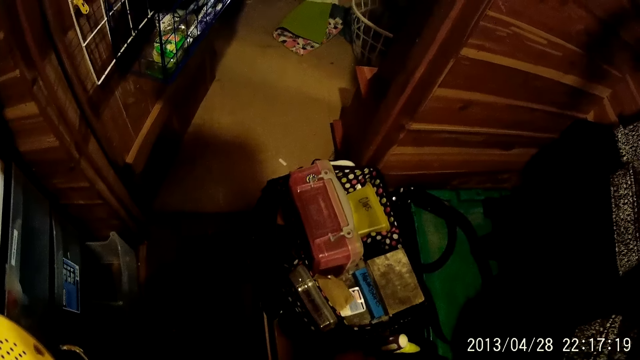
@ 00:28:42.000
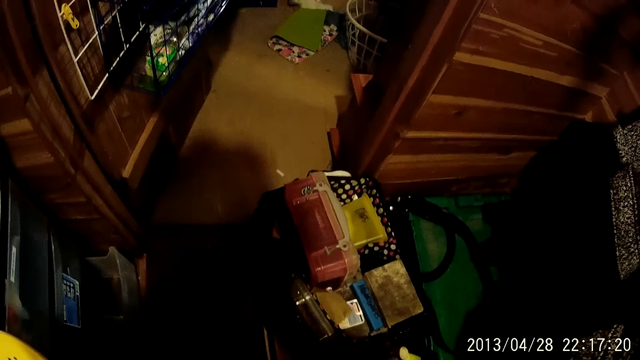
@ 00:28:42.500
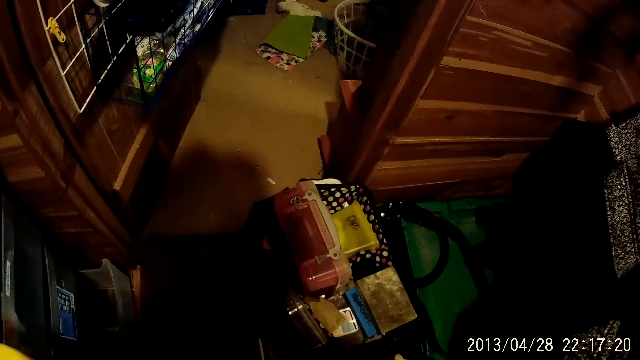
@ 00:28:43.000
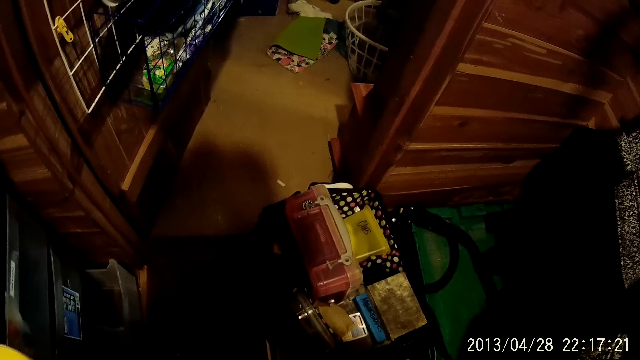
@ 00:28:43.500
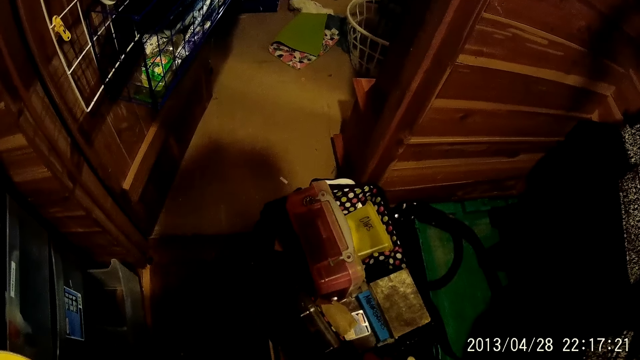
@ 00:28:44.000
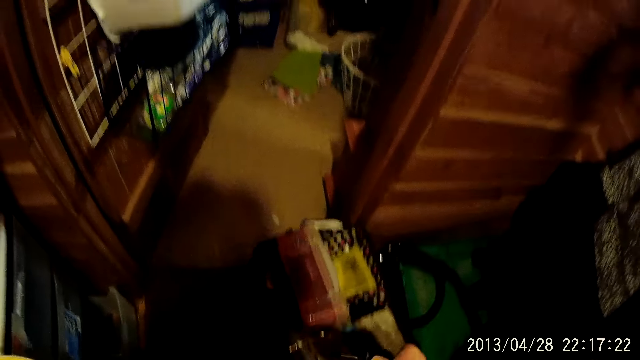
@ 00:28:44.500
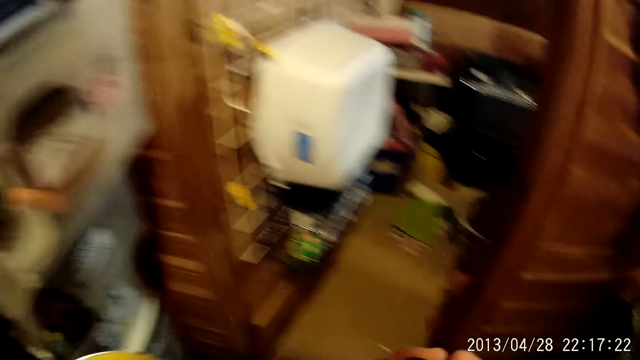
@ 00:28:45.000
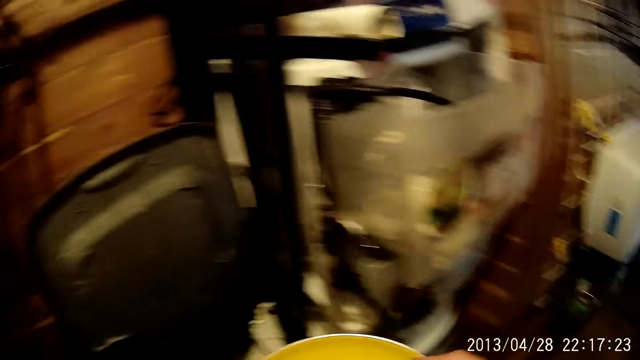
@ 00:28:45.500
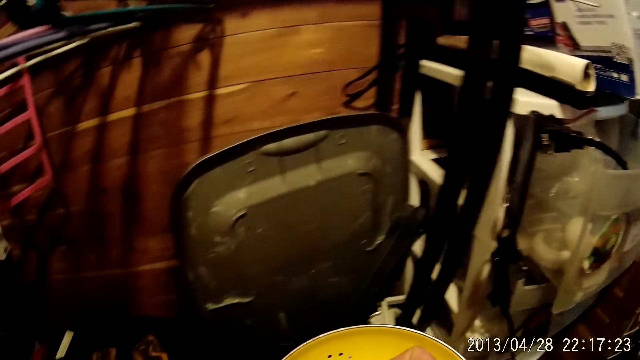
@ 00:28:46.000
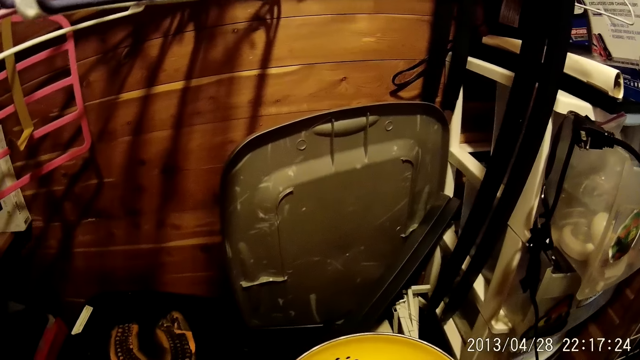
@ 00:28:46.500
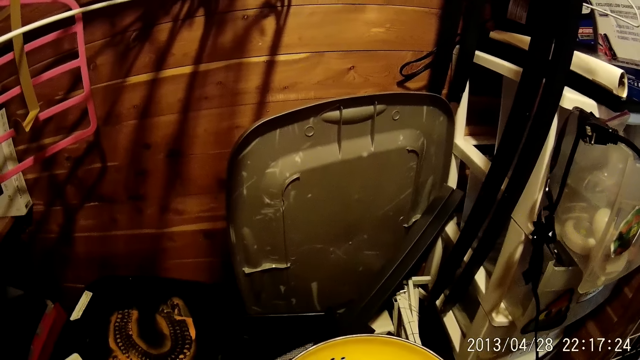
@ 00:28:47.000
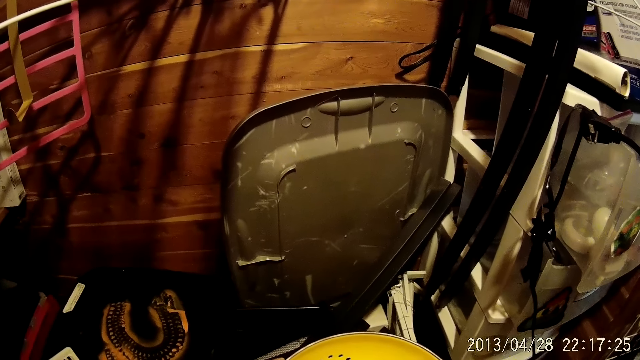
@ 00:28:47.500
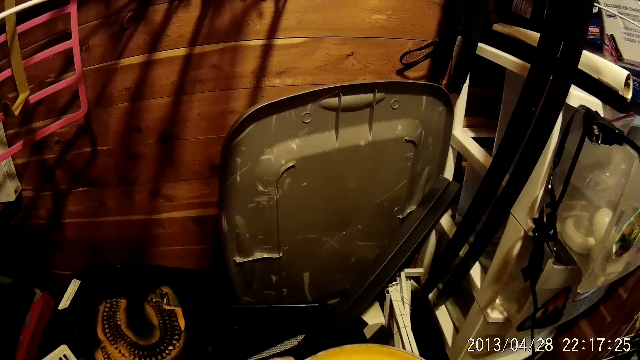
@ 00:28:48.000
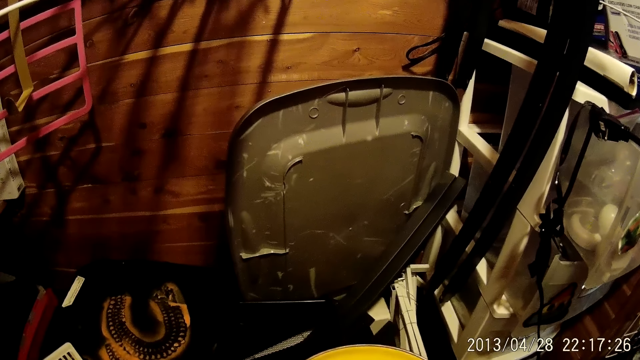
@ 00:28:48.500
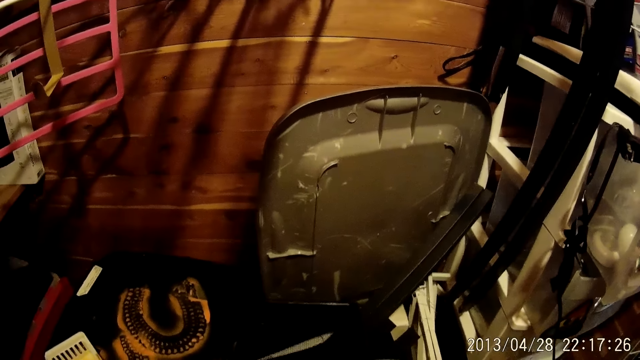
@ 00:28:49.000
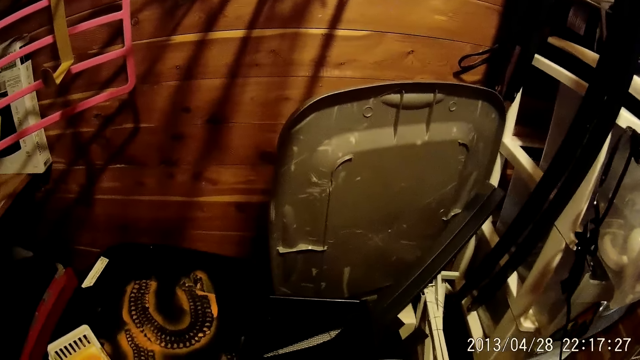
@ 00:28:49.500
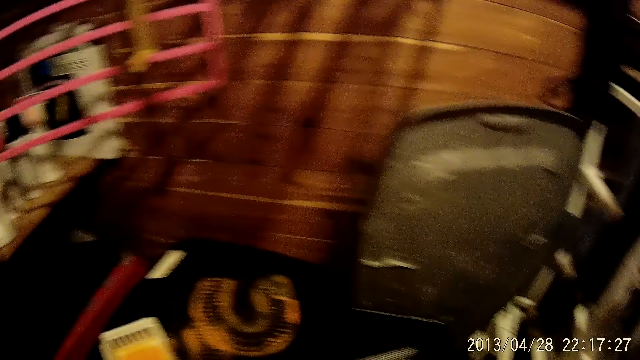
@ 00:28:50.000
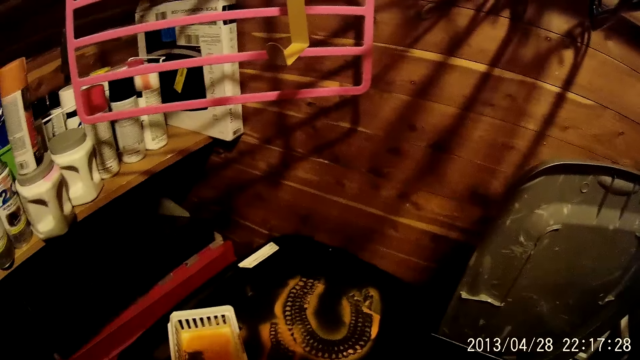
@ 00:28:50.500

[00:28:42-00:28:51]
The camera wearer stands. They look around.

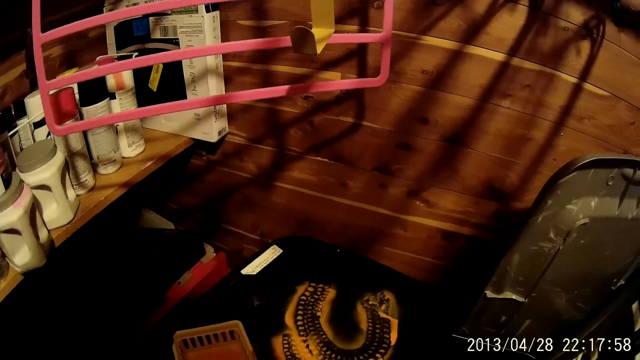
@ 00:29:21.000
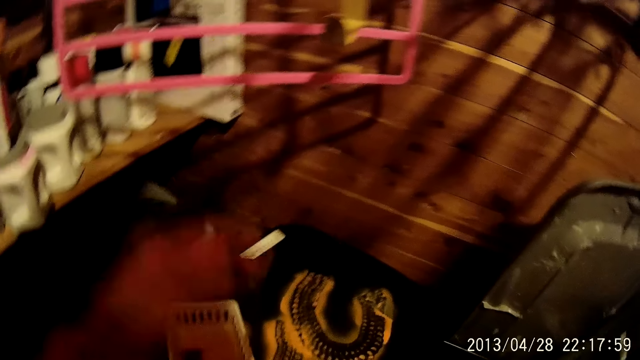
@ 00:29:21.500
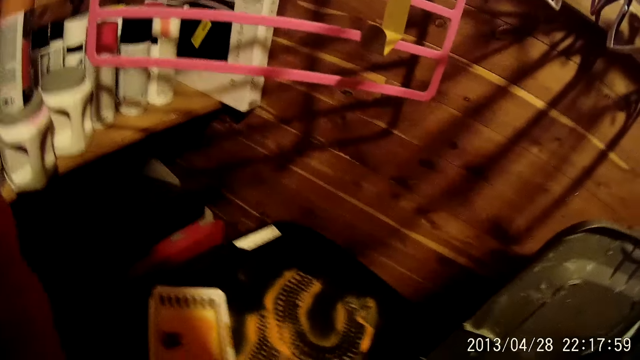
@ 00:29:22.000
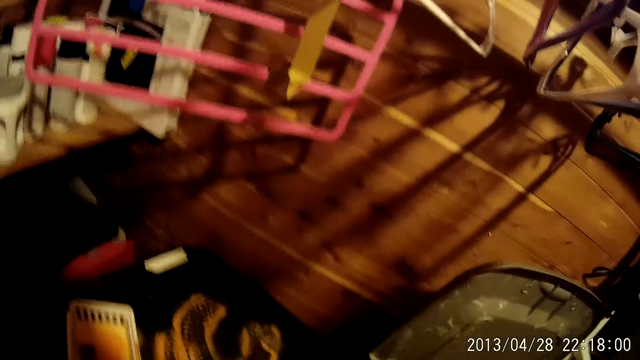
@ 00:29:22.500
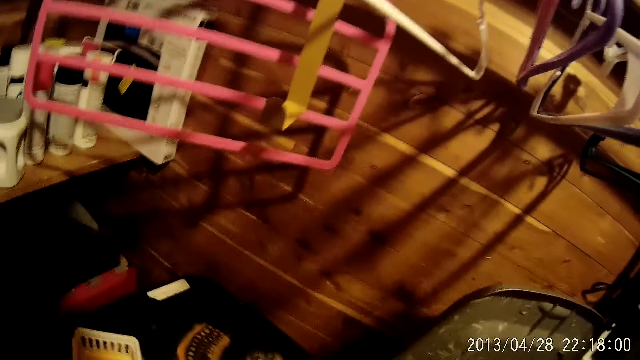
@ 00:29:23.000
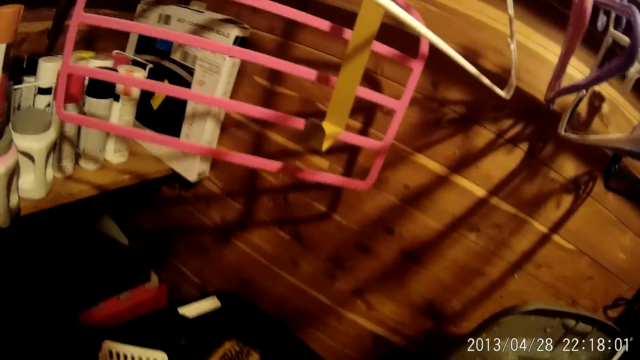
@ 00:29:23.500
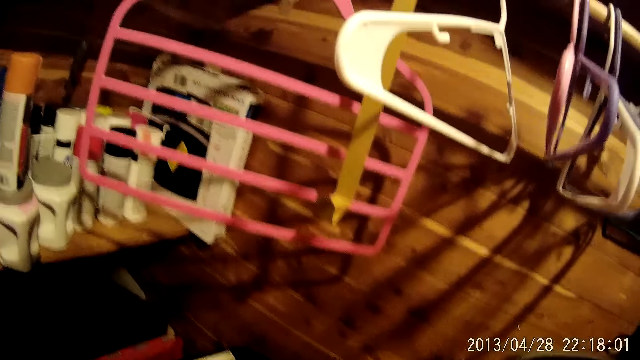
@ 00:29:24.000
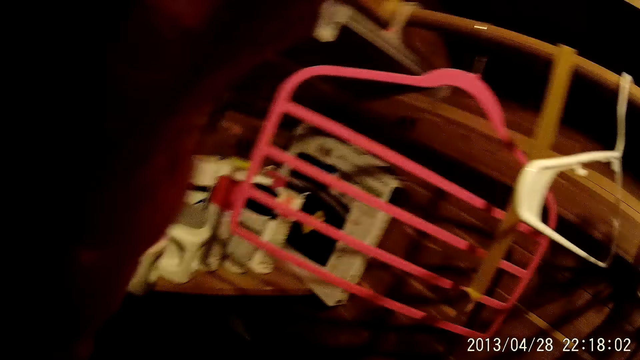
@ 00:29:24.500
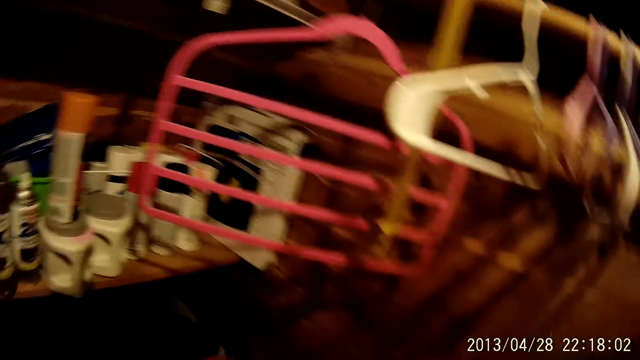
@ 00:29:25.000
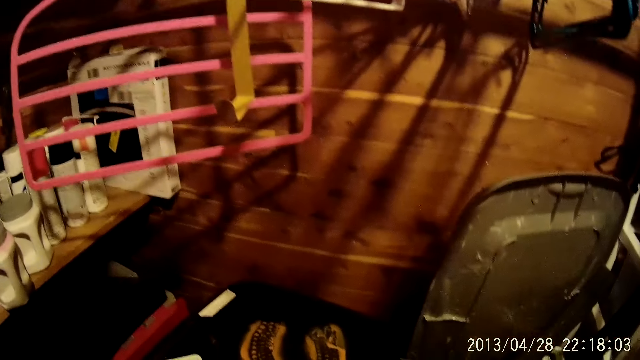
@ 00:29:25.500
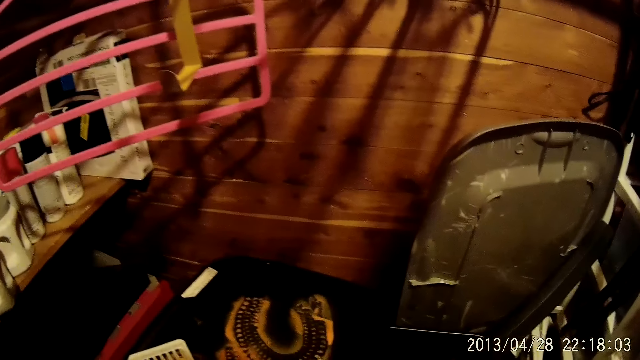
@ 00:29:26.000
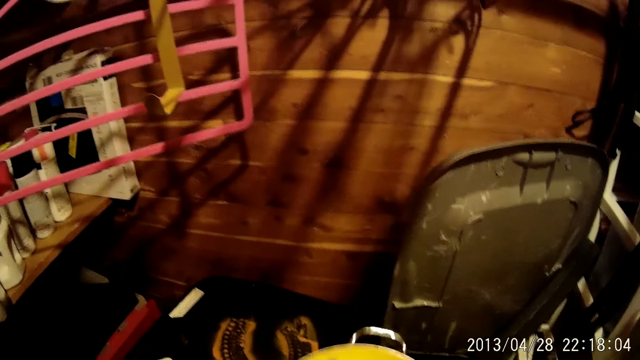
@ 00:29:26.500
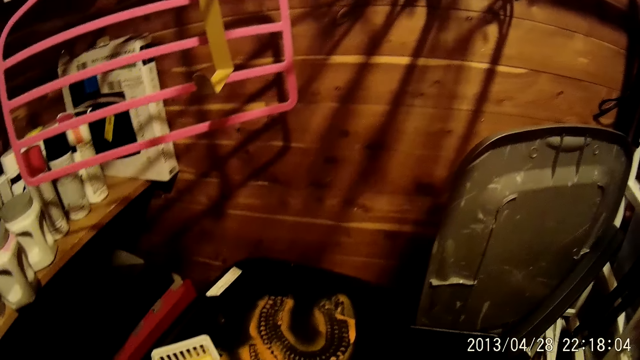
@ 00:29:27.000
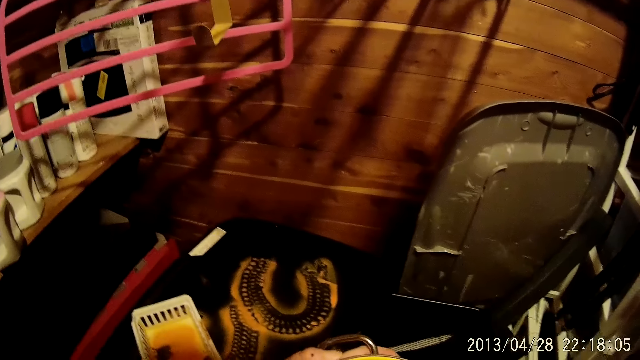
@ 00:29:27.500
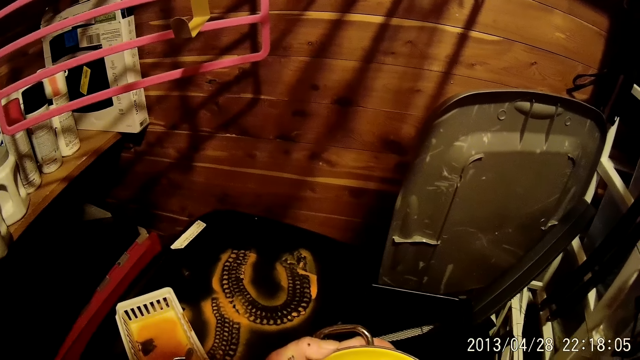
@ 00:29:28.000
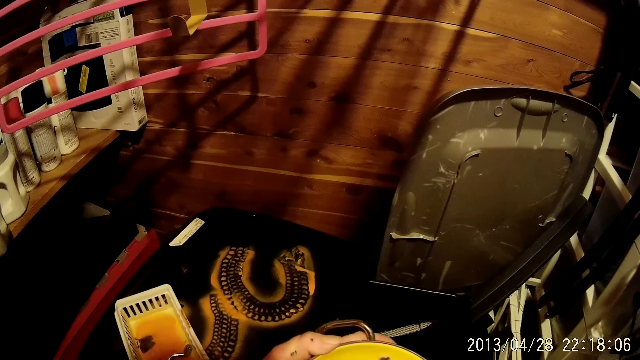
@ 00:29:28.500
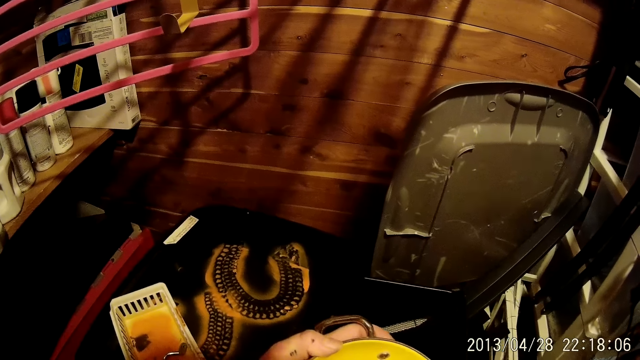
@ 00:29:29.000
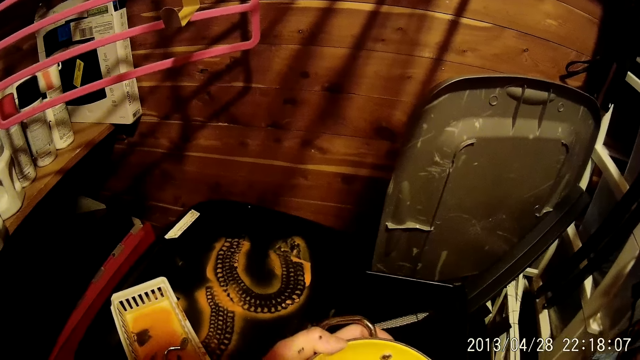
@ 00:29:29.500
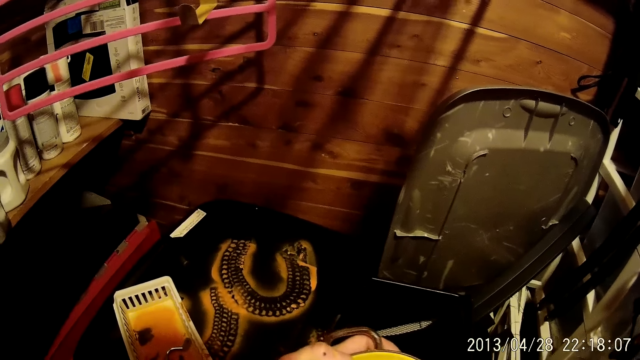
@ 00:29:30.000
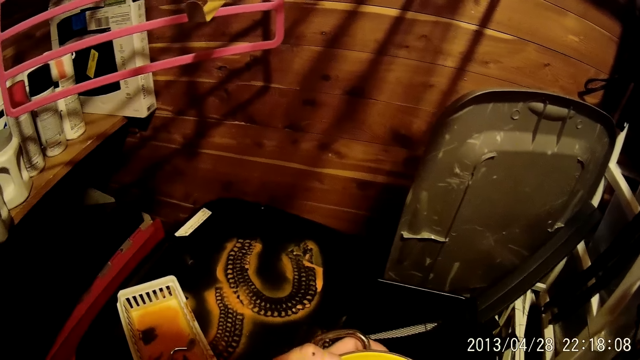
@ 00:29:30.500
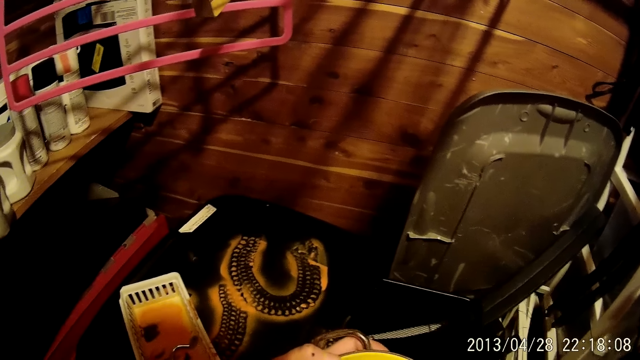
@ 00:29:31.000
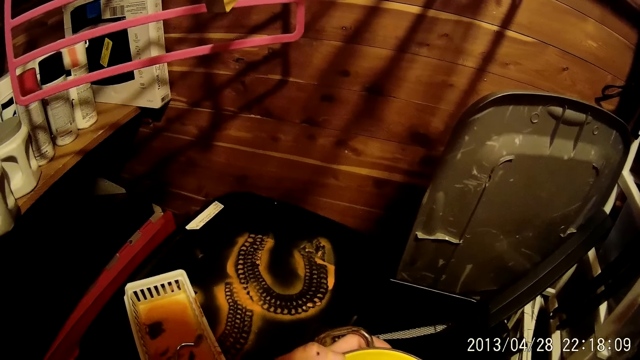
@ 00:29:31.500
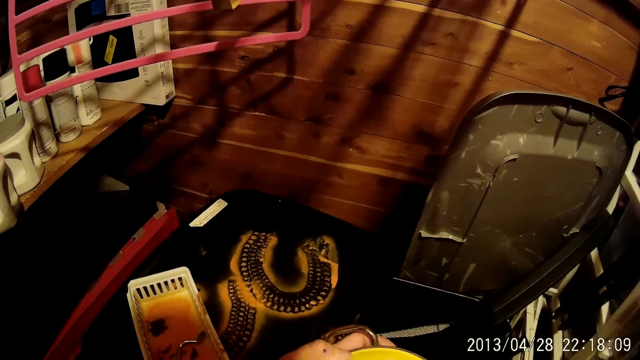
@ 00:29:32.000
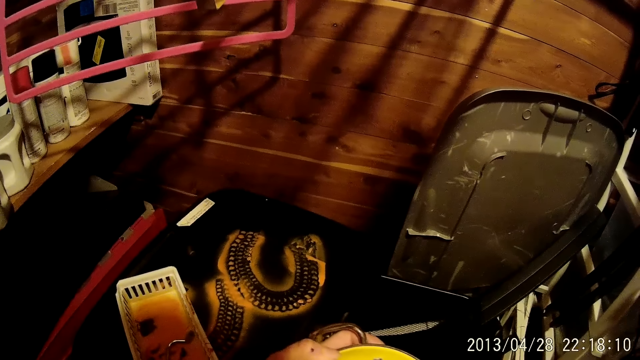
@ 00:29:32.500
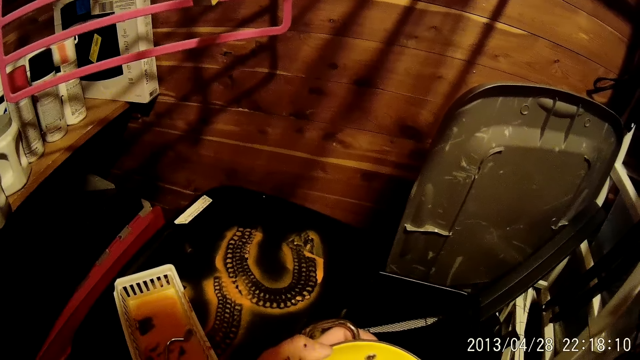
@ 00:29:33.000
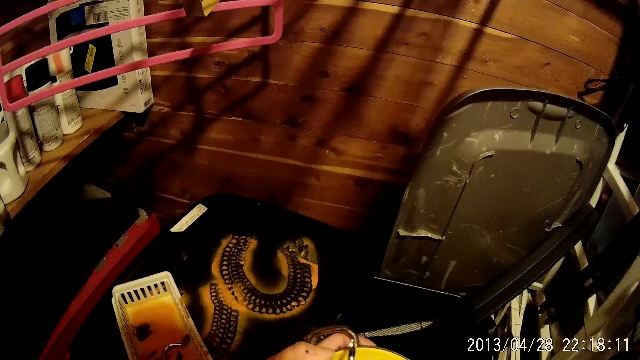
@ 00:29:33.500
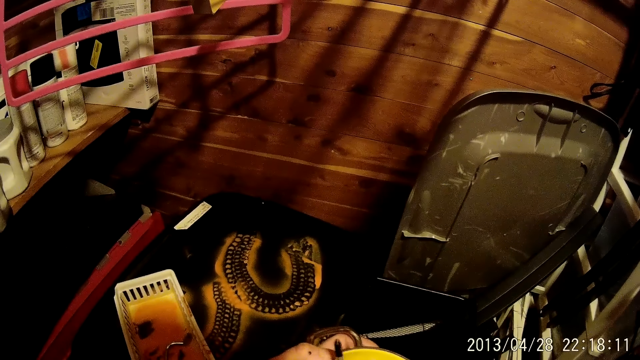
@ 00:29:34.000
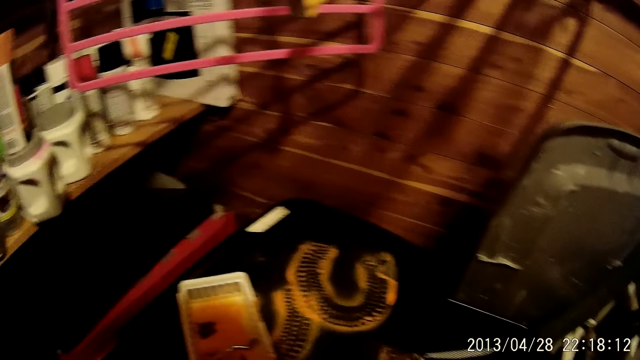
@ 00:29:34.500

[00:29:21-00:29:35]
The camera wearer touches the camera and raises the hand. They swing the bowl. They tighten the cooking pot nut with the screw.
